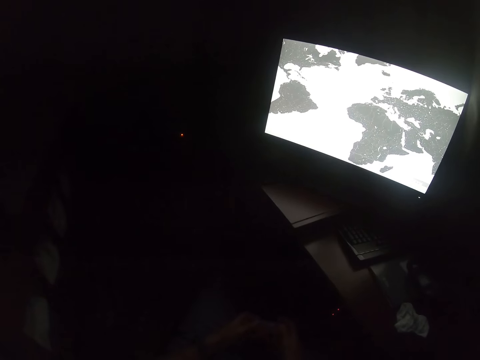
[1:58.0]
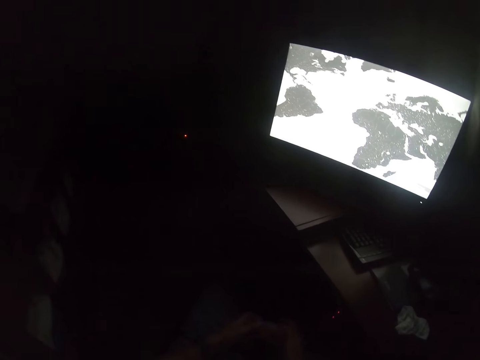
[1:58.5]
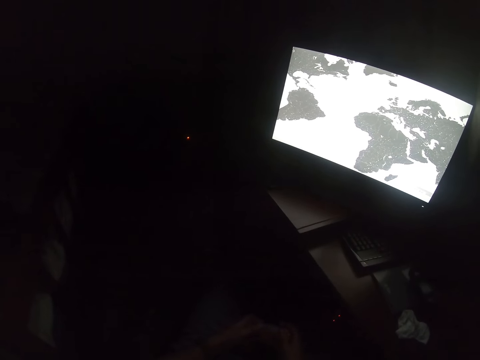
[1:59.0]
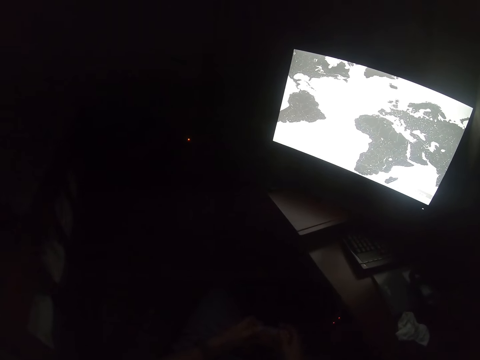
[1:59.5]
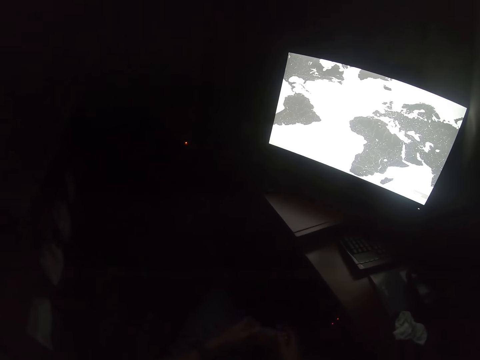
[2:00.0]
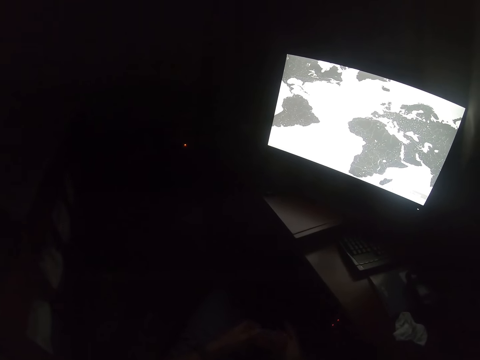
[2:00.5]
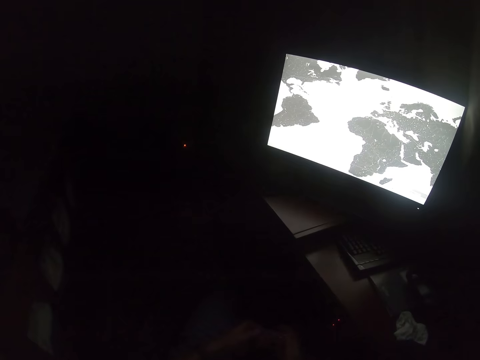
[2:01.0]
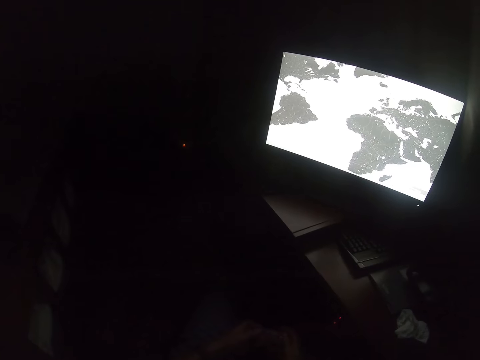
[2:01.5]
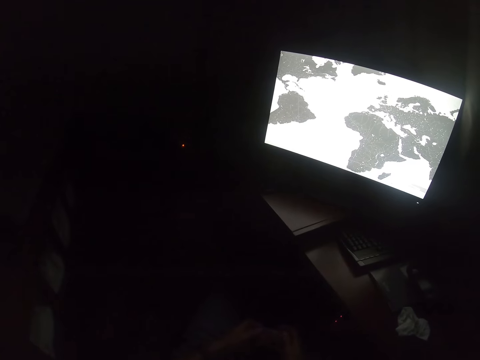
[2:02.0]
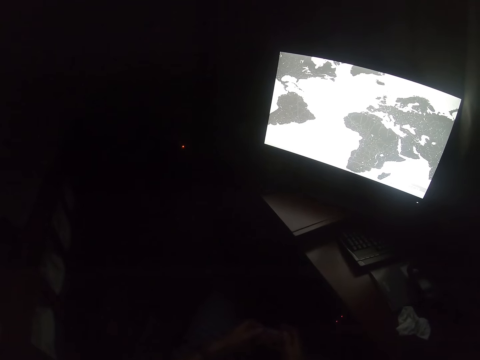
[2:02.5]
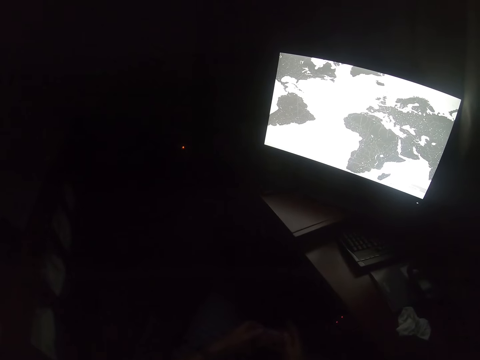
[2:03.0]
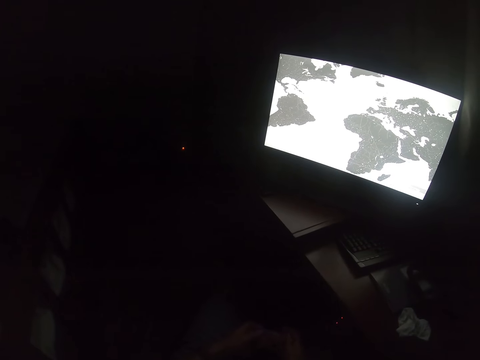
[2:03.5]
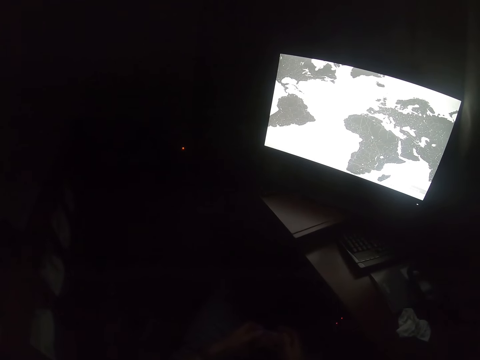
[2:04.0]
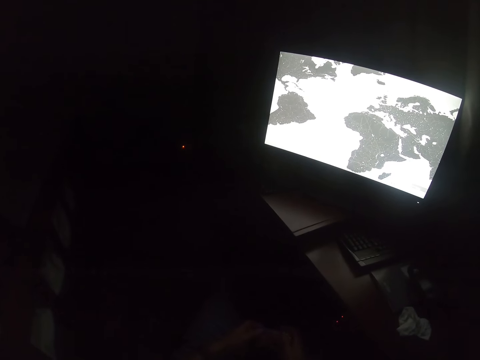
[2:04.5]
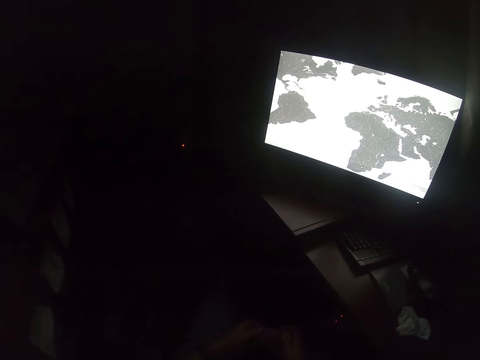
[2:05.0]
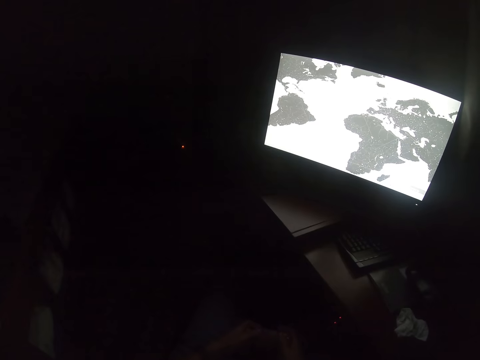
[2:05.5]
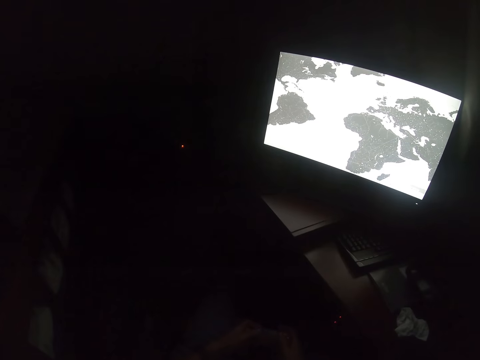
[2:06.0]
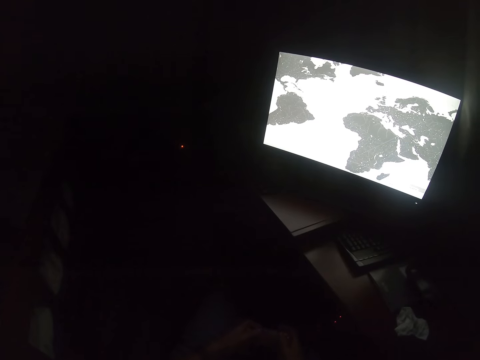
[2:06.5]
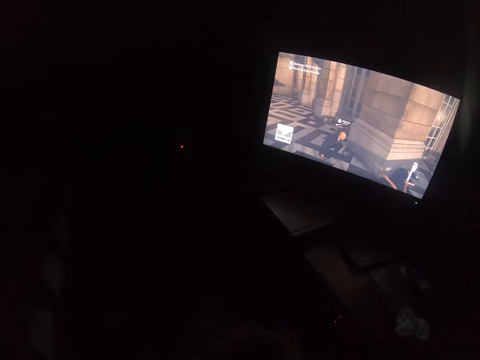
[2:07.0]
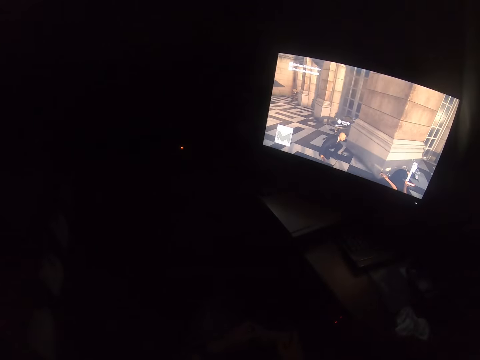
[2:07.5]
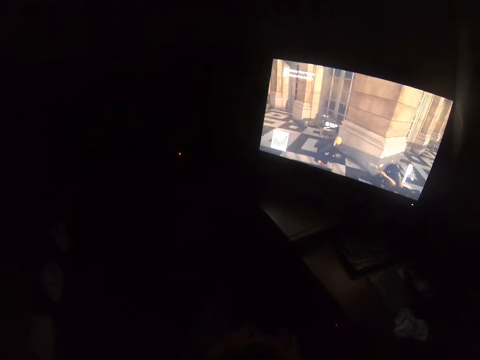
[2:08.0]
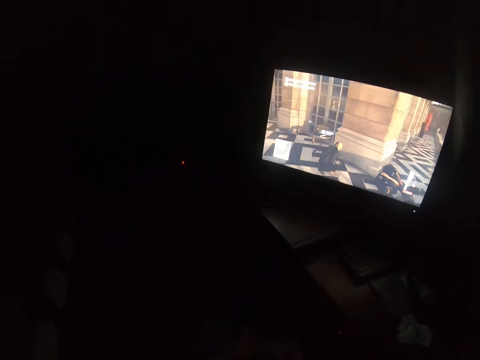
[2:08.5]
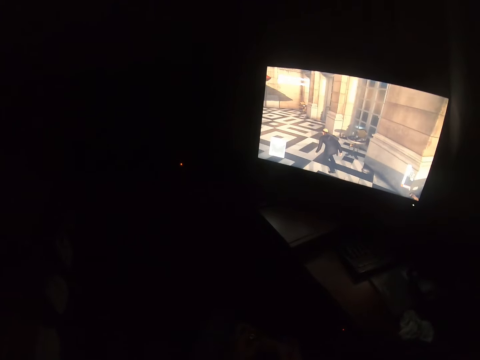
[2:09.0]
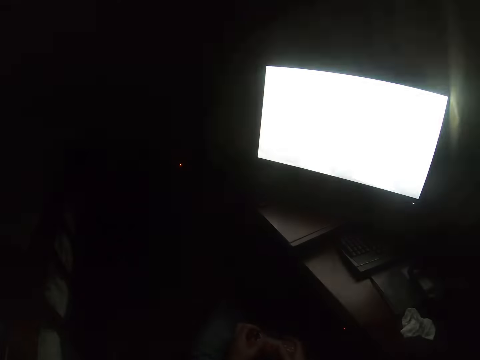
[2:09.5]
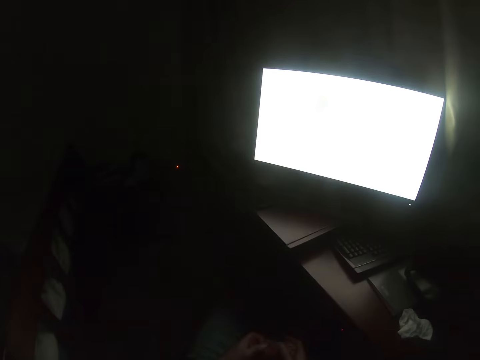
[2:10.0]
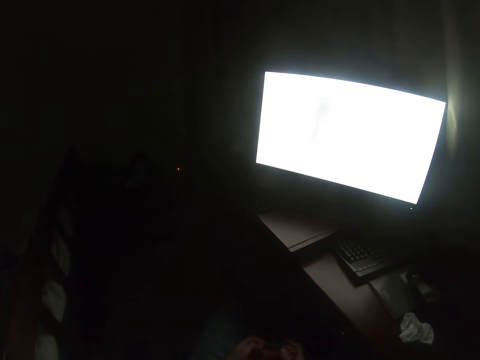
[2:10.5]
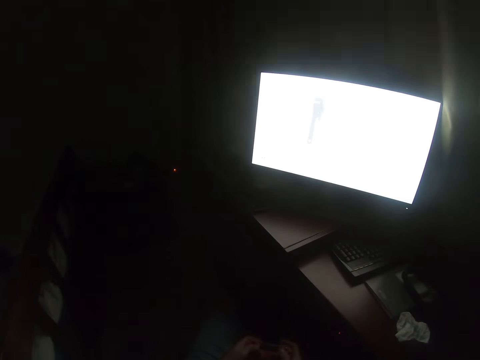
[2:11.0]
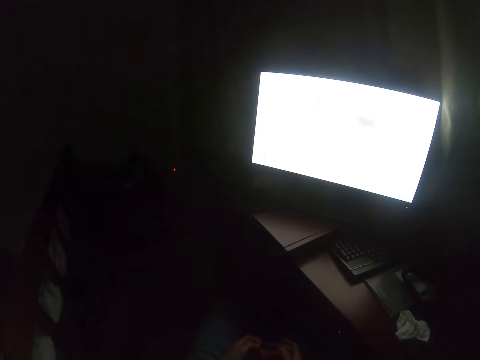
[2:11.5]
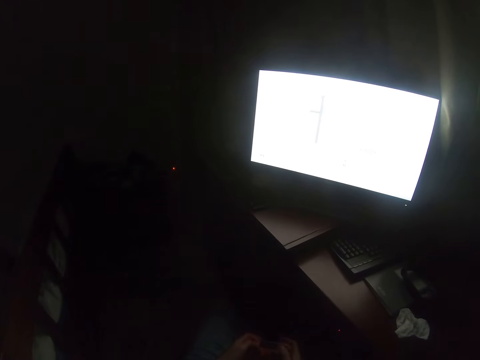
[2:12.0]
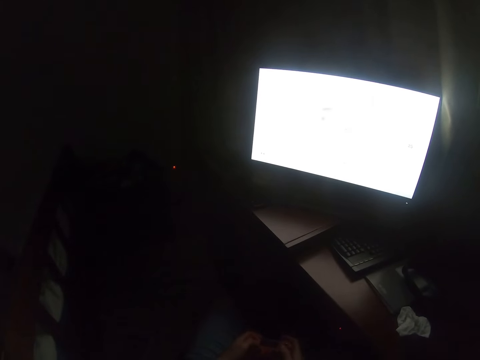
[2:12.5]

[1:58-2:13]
The camera wearer looks at the screen. They press the game controller. They play a video game with a game pad.

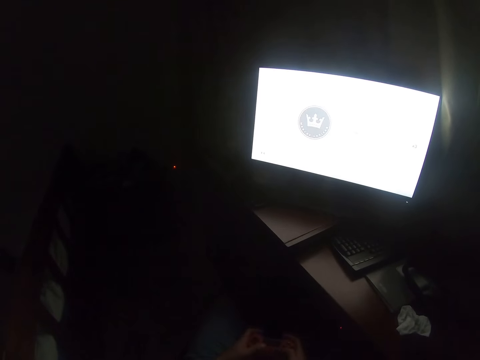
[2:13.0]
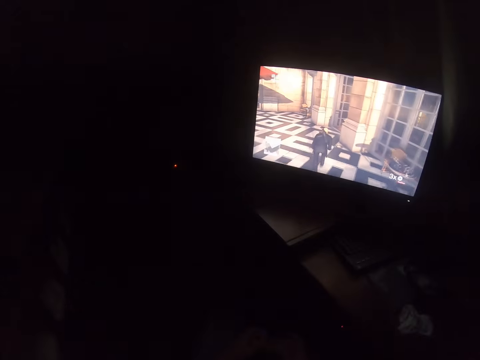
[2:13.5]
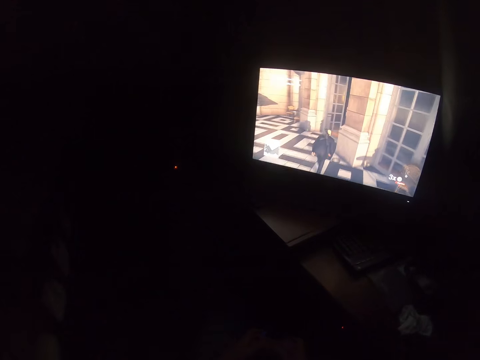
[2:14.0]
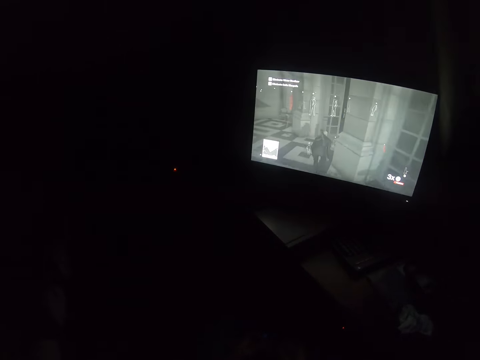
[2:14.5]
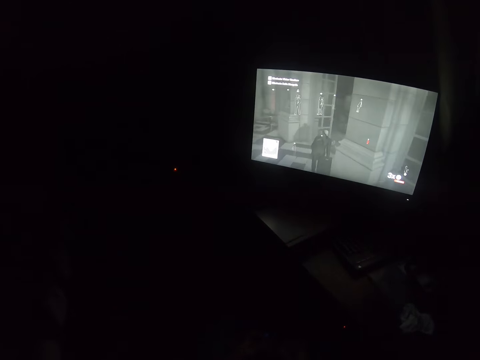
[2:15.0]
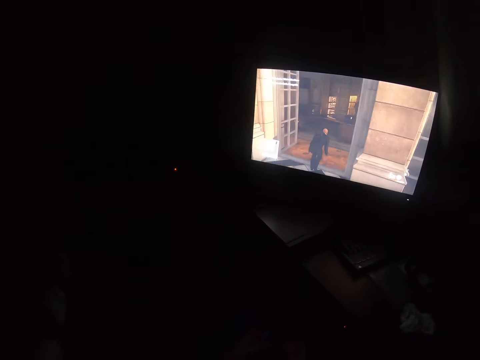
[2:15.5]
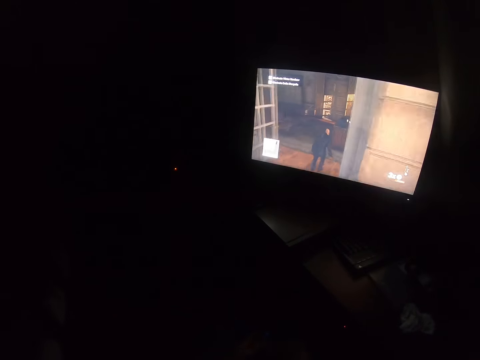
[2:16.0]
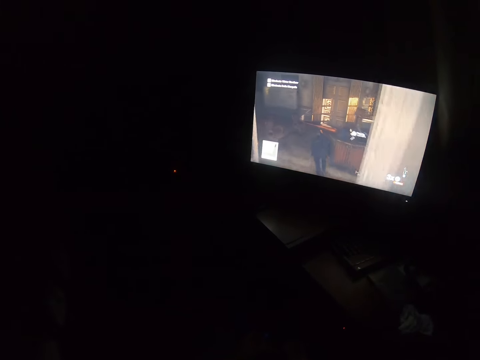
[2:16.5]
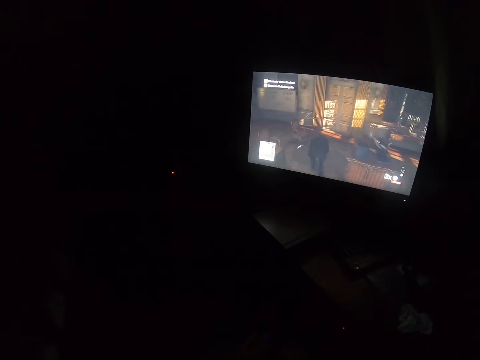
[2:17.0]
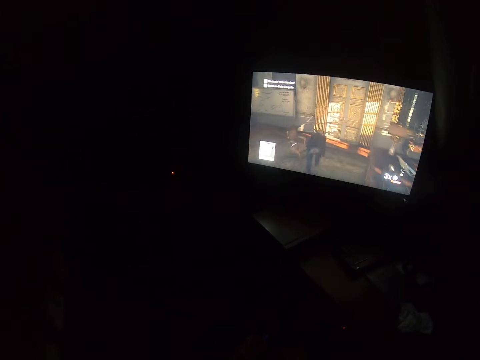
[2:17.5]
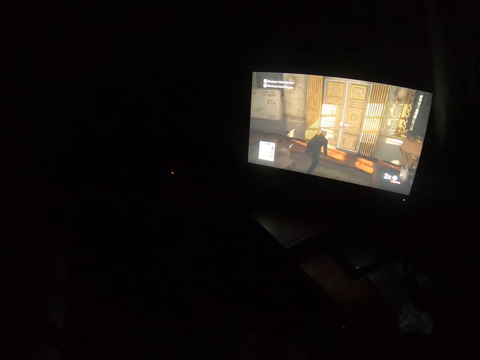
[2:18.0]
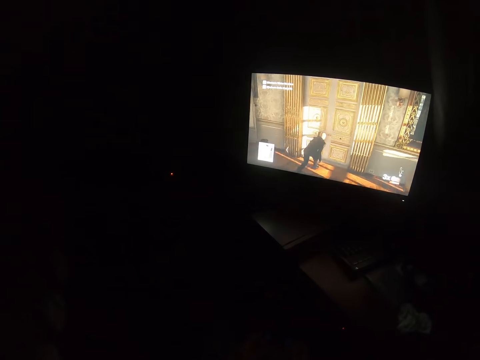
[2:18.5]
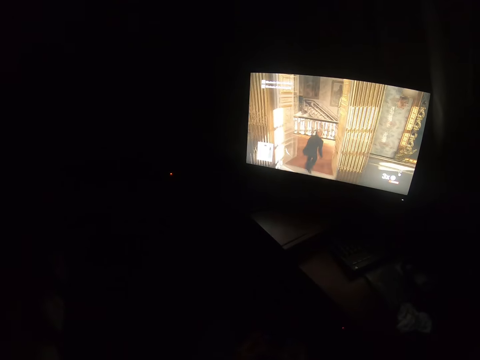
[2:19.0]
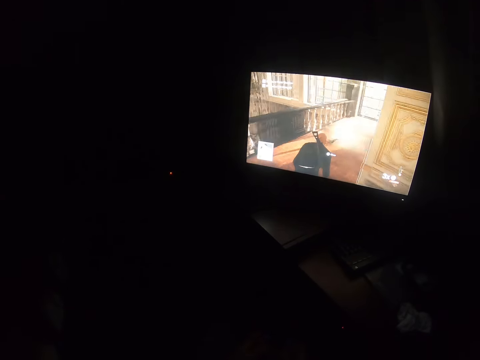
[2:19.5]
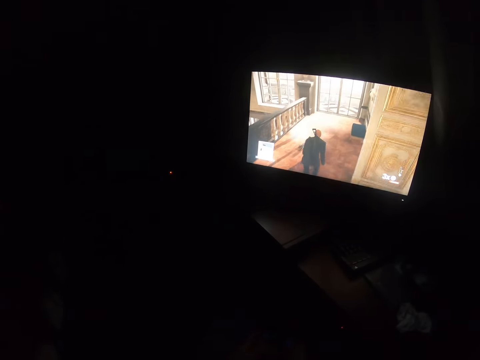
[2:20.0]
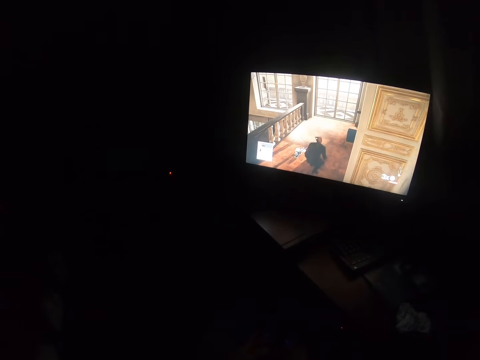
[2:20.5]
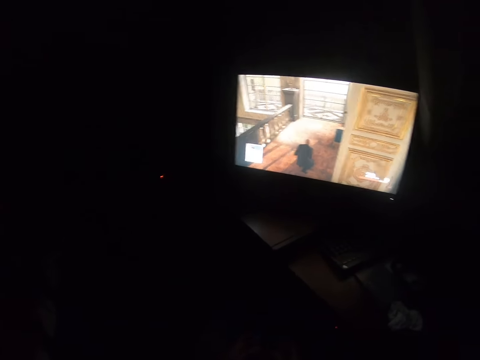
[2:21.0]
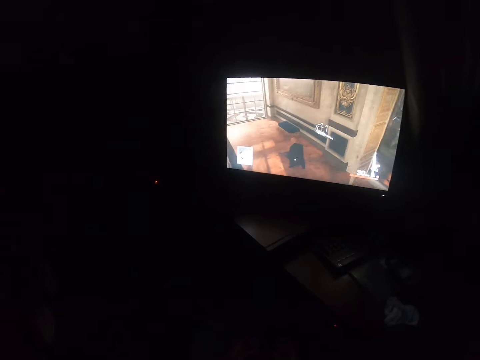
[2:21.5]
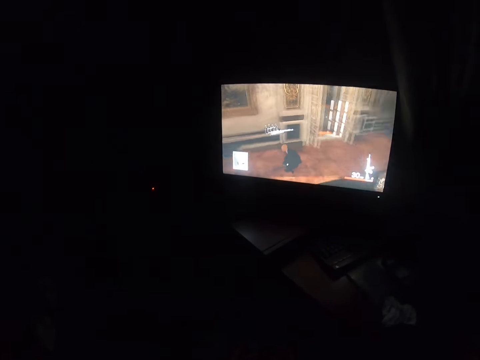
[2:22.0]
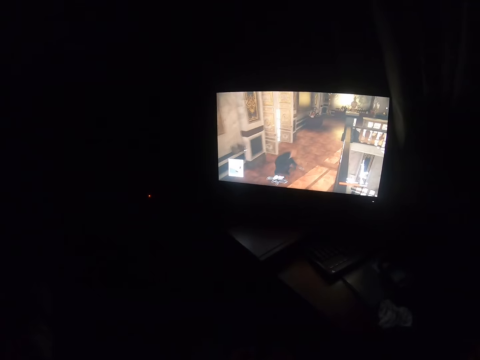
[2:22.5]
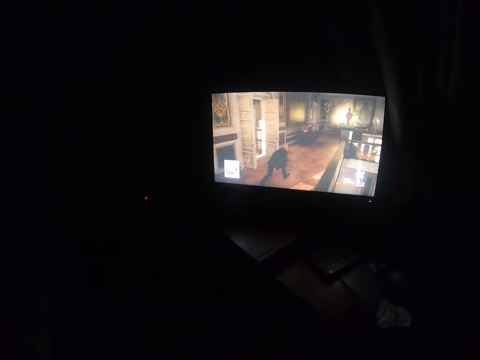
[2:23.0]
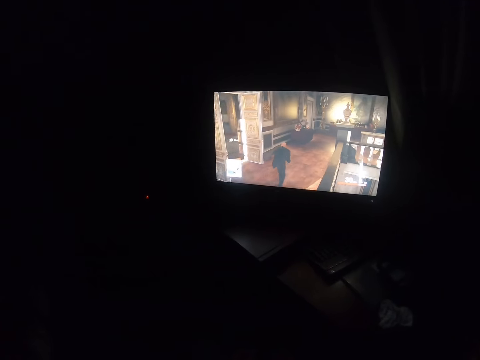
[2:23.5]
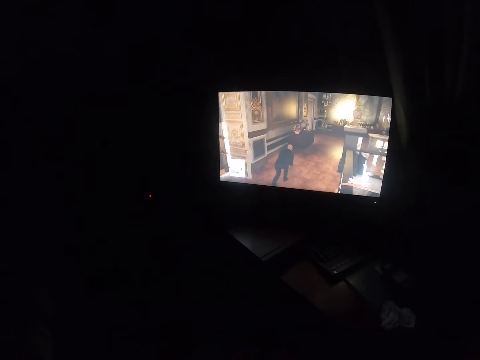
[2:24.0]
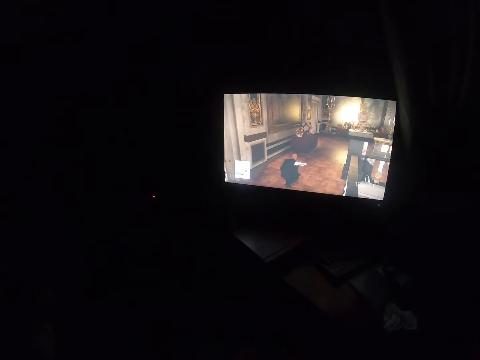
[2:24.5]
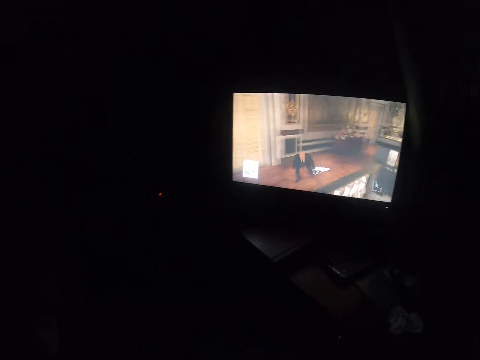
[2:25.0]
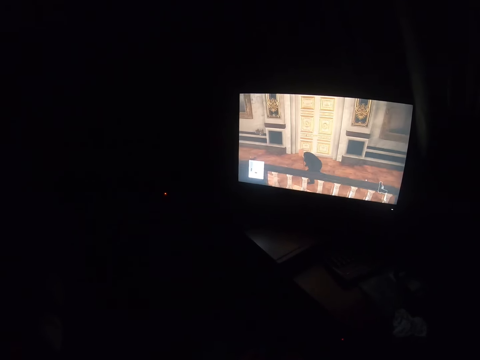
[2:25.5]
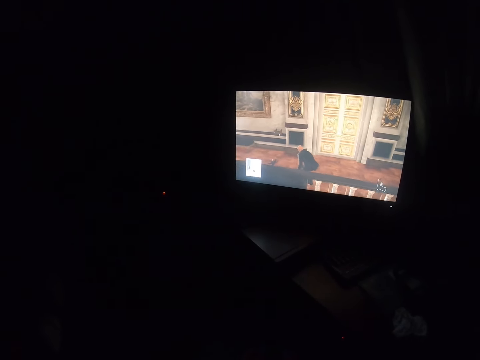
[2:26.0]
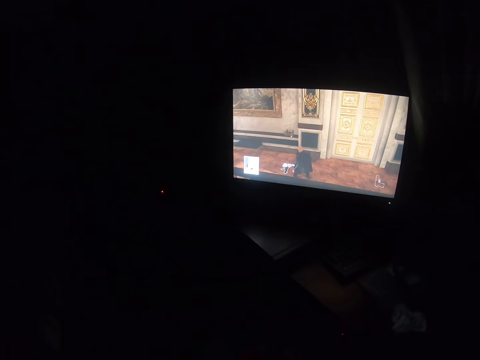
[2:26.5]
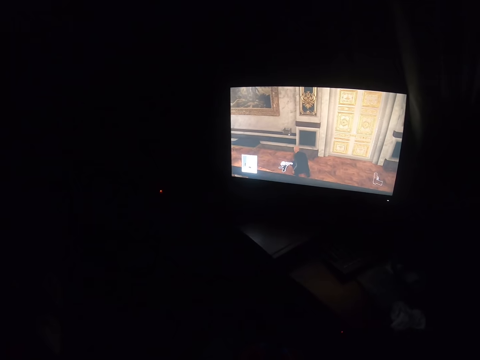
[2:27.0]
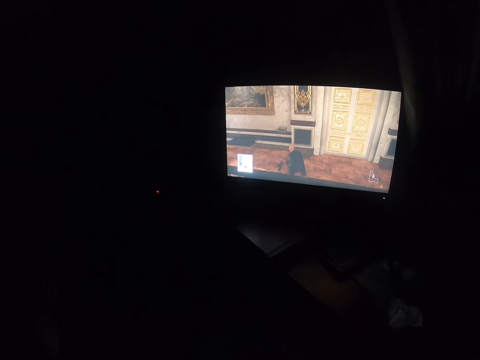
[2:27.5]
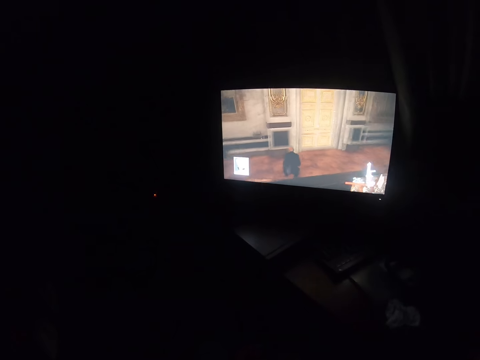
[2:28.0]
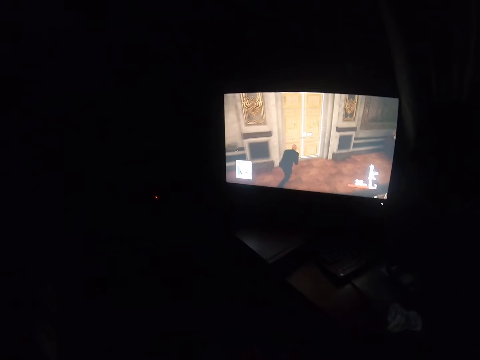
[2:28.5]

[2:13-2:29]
The camera wearer looks at the screen.
